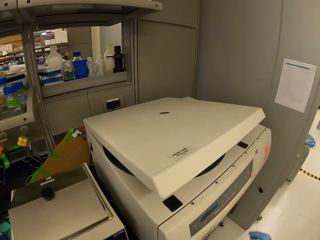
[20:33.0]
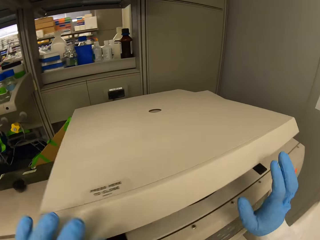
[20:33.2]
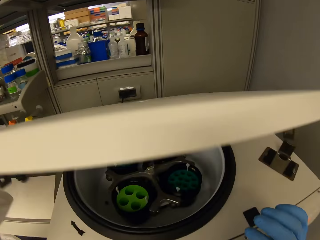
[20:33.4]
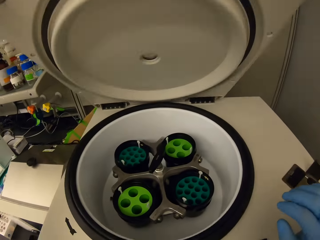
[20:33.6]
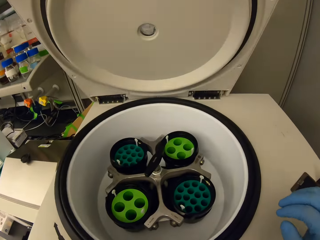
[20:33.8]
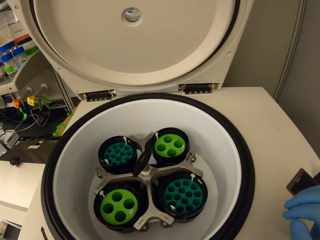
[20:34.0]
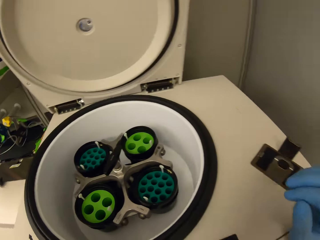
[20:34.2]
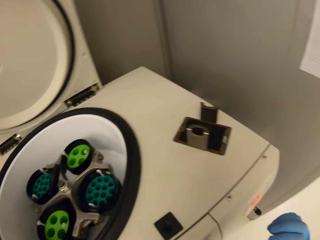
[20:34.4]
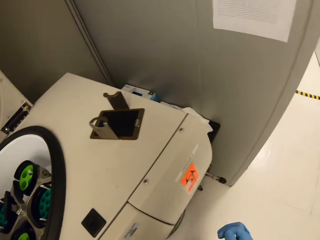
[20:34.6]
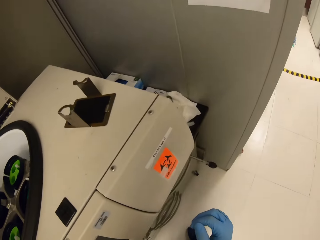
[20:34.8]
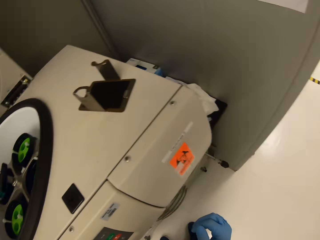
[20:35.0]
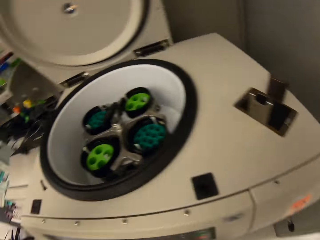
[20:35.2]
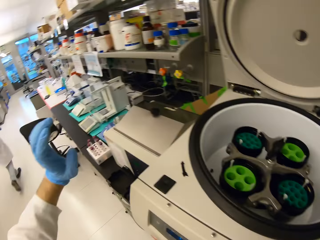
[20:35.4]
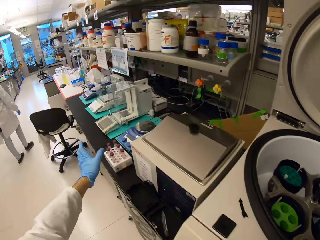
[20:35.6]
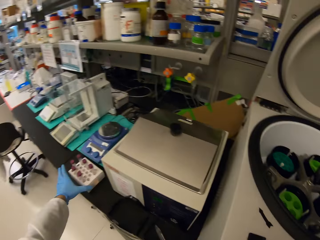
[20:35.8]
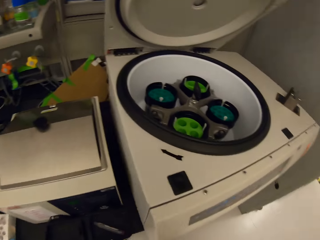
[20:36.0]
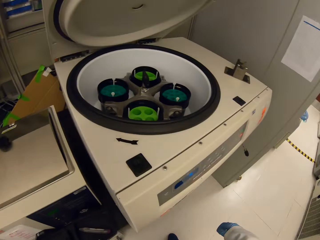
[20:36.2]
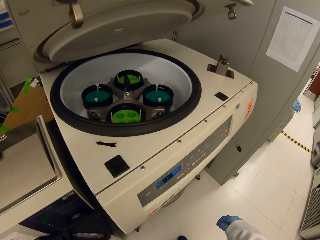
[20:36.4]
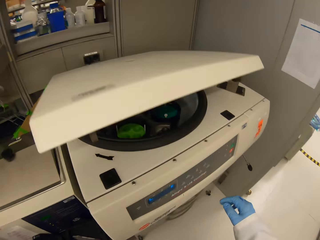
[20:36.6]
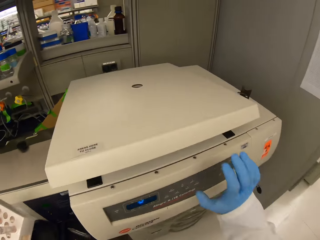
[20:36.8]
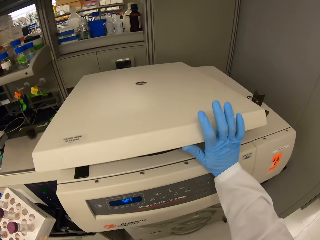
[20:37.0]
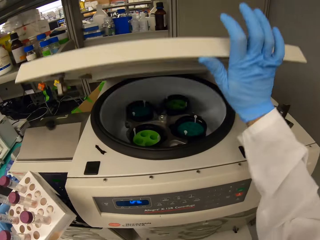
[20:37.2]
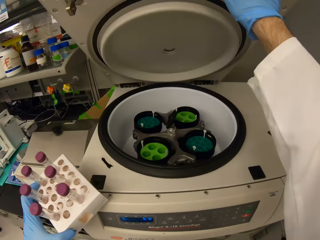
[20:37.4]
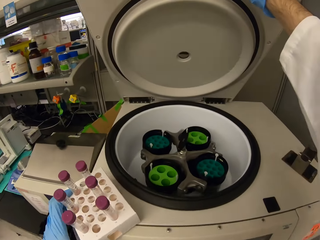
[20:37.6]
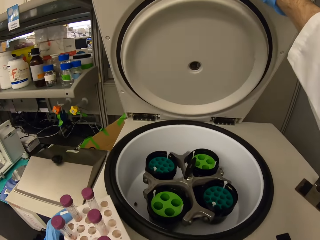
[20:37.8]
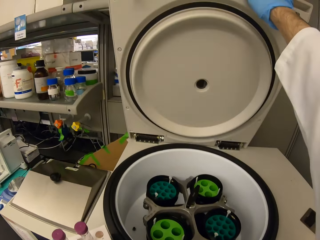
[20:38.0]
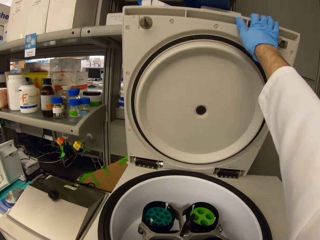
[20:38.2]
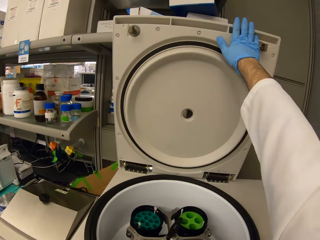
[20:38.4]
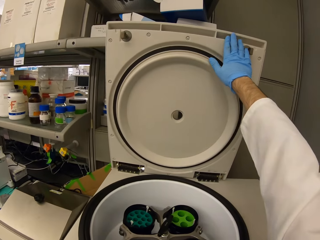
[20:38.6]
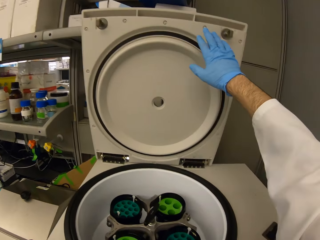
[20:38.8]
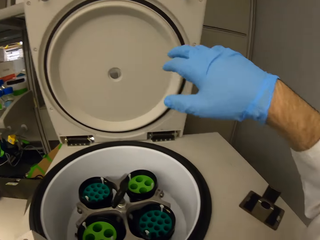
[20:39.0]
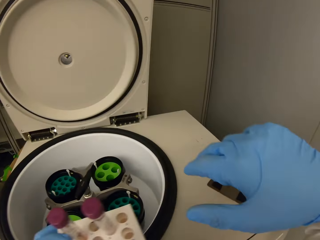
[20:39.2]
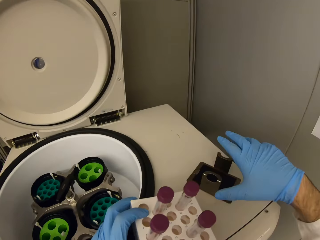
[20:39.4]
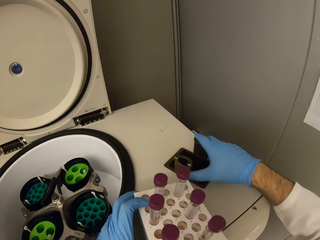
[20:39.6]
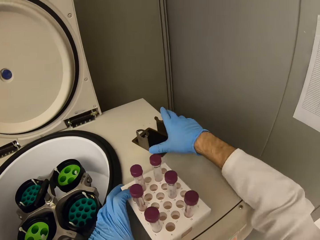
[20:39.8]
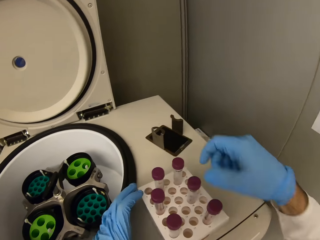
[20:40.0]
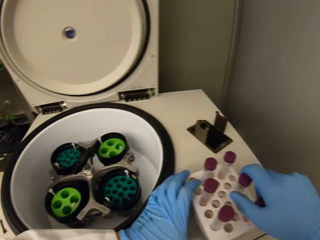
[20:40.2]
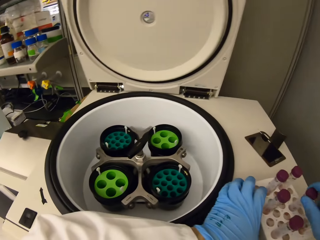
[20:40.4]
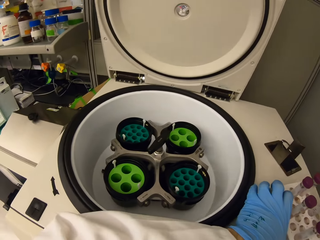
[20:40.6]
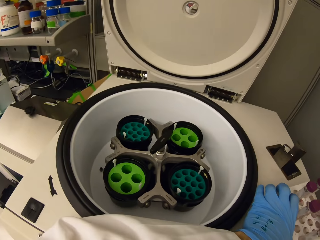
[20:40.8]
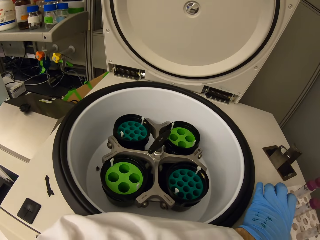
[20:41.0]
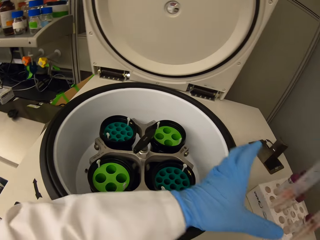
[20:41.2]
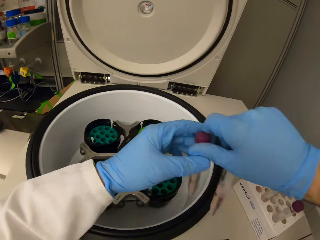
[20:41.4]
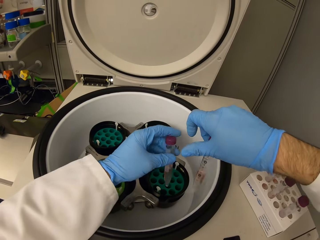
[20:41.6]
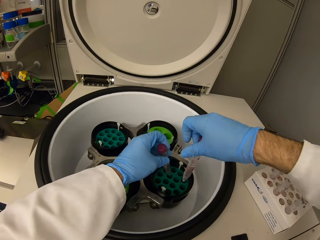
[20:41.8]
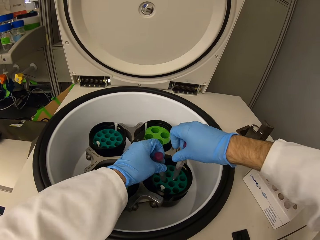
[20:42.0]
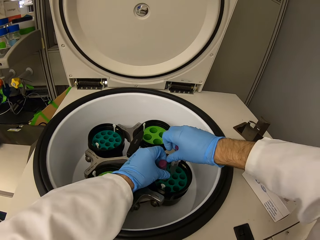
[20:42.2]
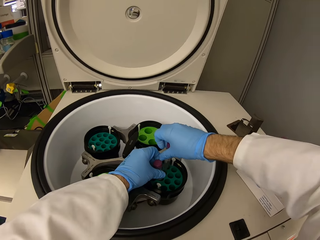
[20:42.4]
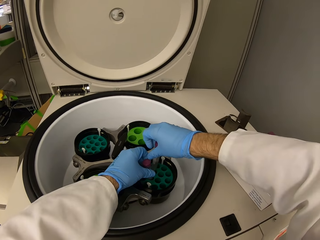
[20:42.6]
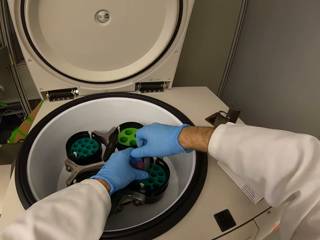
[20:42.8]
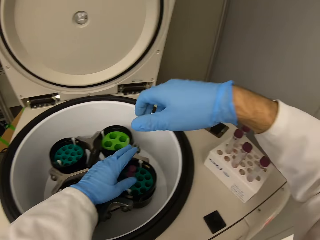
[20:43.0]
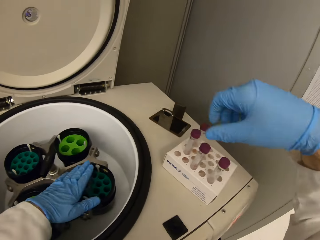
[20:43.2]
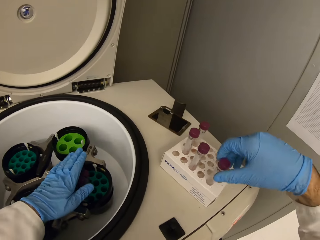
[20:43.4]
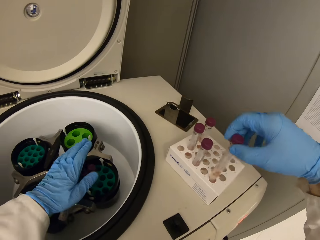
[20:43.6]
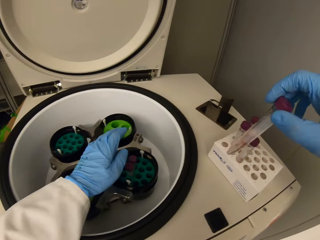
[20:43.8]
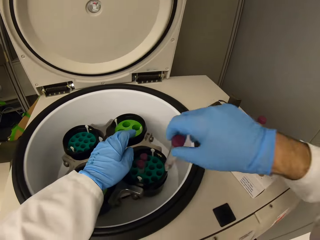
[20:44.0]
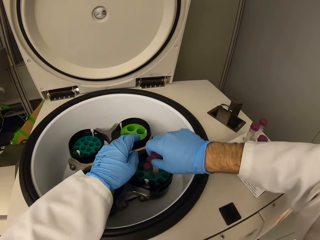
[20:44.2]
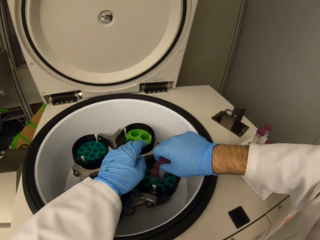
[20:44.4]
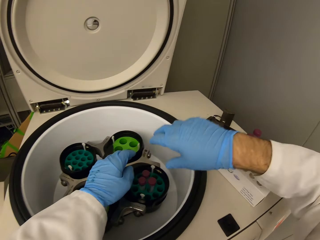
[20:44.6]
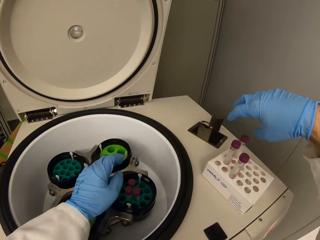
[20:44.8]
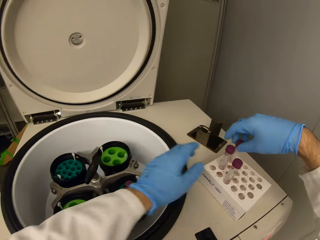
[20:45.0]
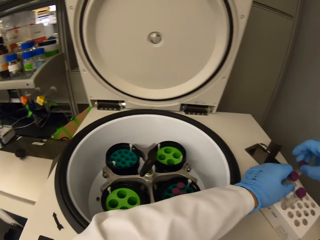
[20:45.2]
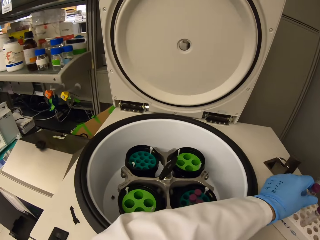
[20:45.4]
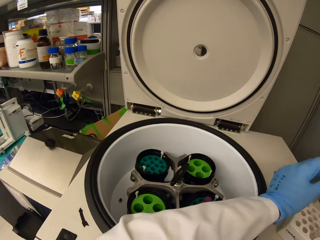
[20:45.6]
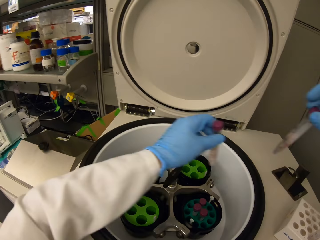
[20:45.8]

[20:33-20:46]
The camera wearer opens the centrifuge. They place the test tubes in the centrifuge.

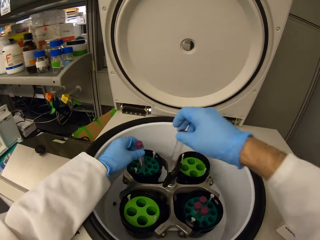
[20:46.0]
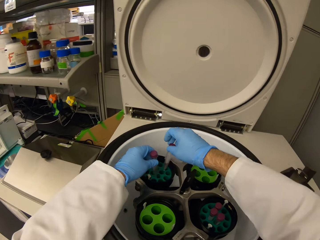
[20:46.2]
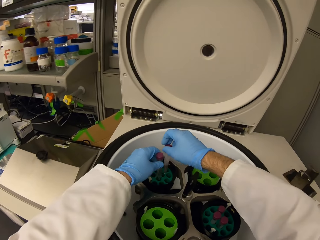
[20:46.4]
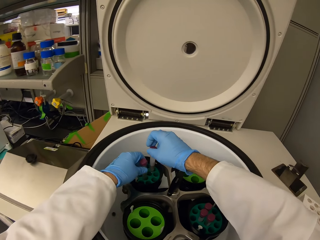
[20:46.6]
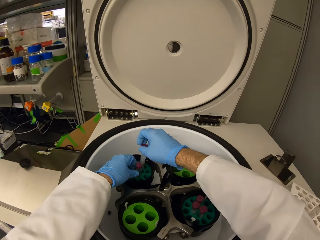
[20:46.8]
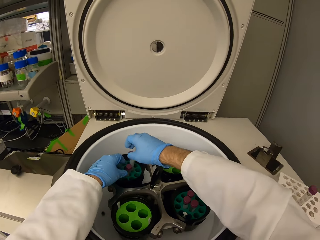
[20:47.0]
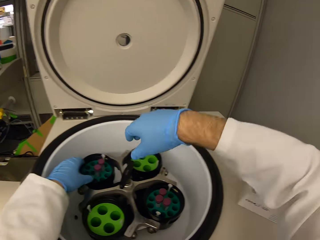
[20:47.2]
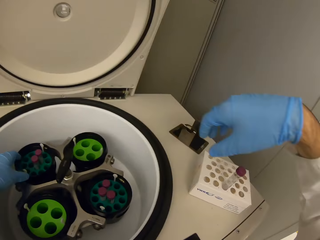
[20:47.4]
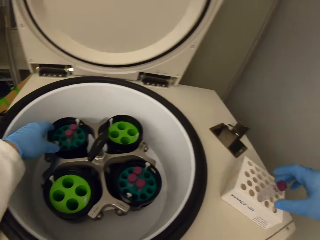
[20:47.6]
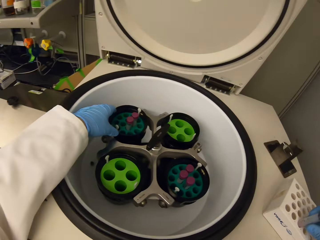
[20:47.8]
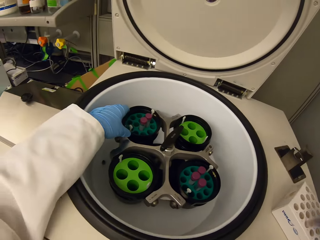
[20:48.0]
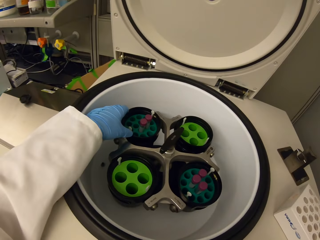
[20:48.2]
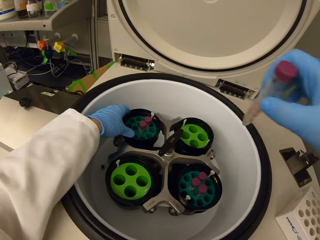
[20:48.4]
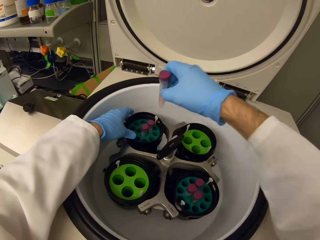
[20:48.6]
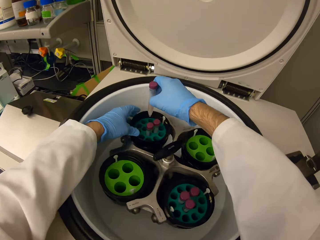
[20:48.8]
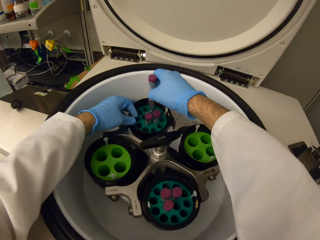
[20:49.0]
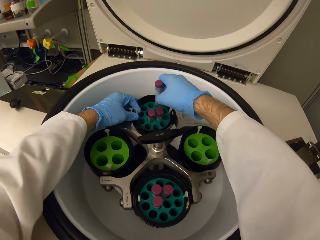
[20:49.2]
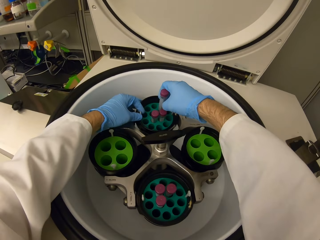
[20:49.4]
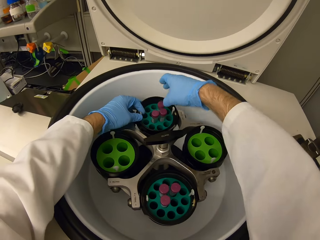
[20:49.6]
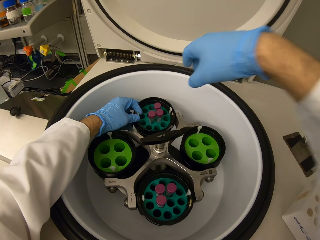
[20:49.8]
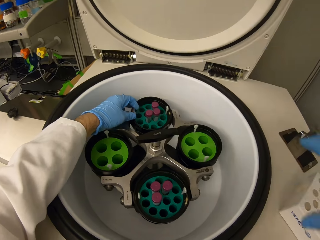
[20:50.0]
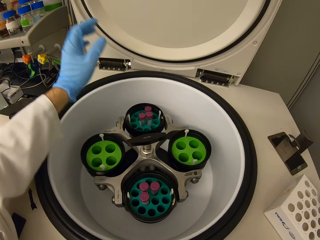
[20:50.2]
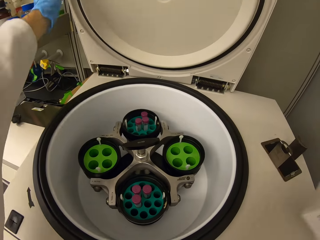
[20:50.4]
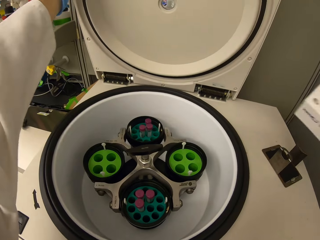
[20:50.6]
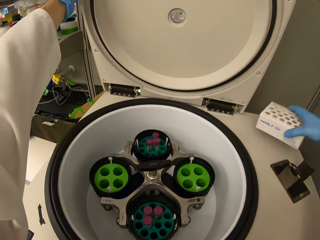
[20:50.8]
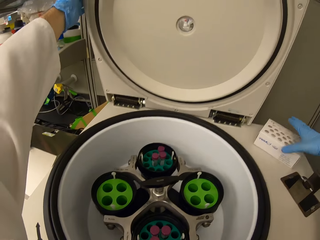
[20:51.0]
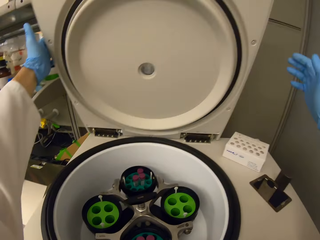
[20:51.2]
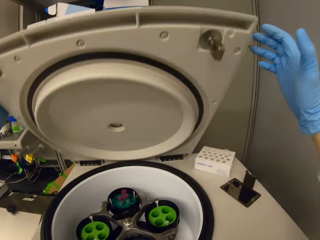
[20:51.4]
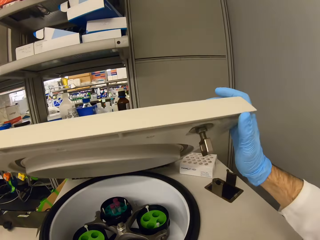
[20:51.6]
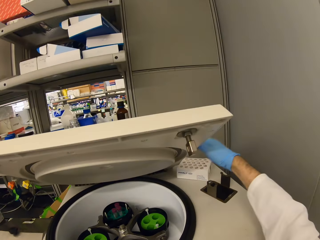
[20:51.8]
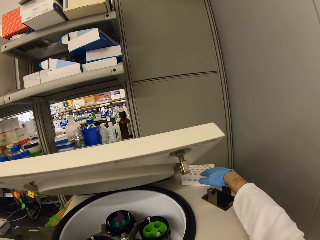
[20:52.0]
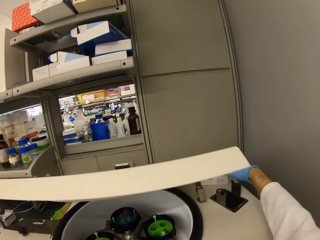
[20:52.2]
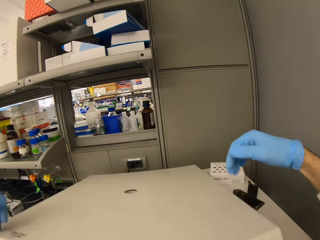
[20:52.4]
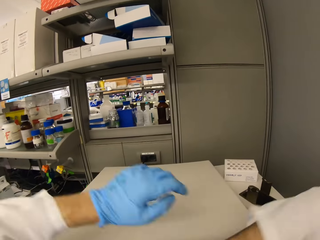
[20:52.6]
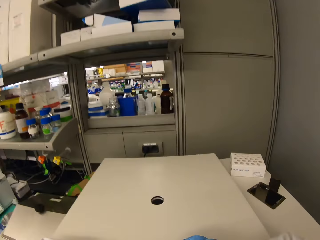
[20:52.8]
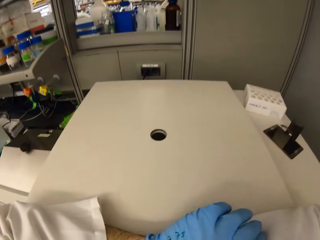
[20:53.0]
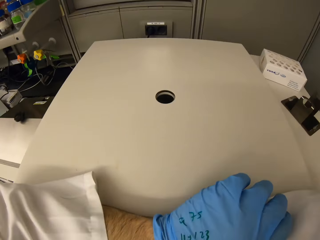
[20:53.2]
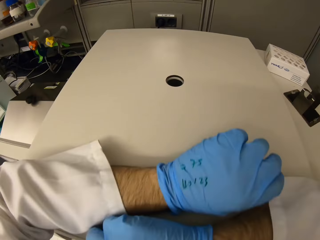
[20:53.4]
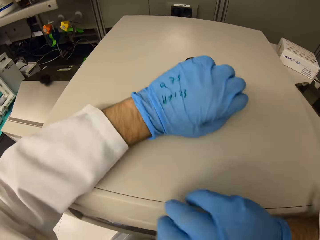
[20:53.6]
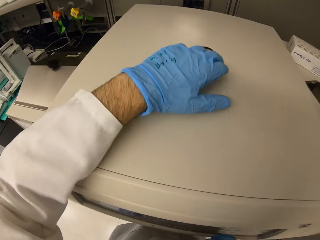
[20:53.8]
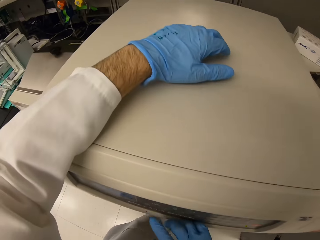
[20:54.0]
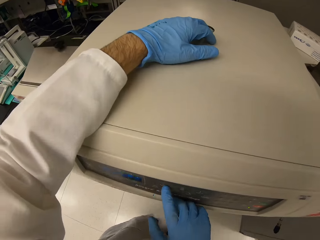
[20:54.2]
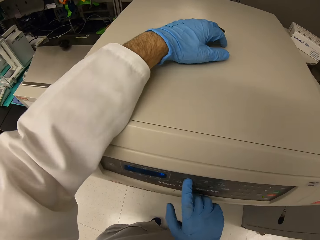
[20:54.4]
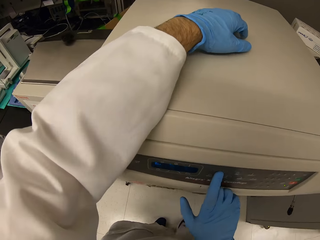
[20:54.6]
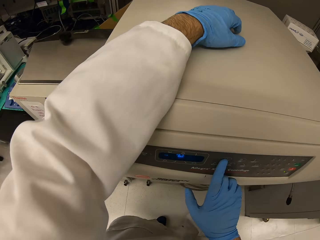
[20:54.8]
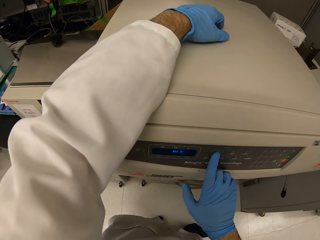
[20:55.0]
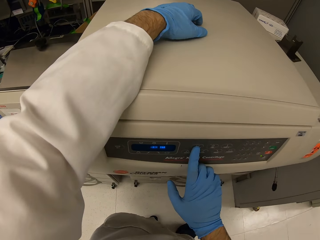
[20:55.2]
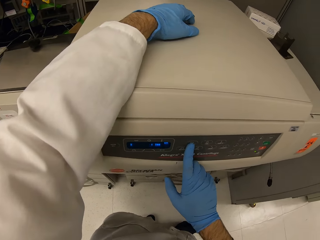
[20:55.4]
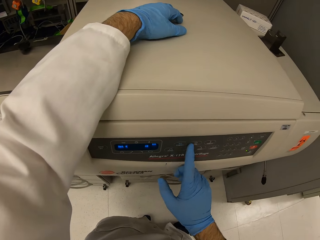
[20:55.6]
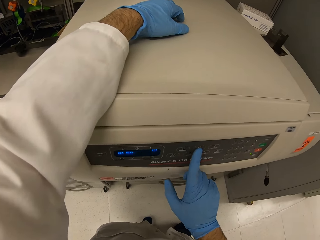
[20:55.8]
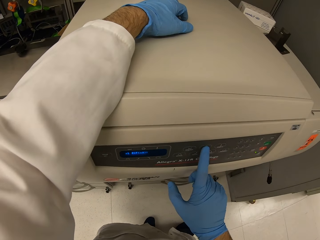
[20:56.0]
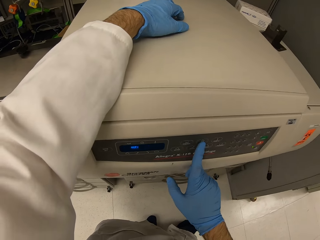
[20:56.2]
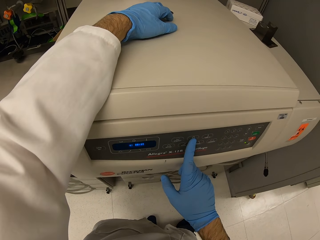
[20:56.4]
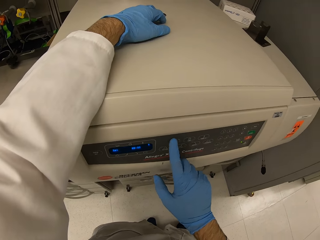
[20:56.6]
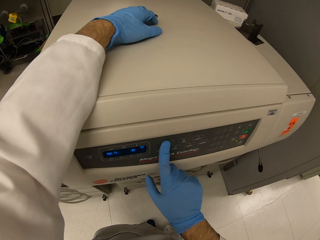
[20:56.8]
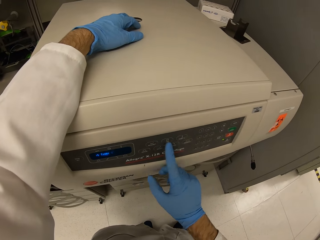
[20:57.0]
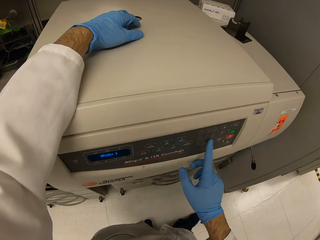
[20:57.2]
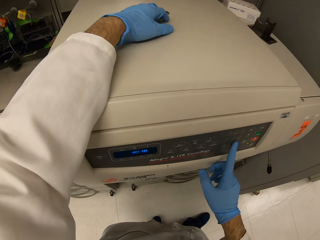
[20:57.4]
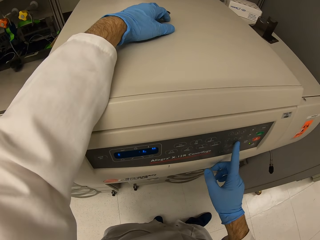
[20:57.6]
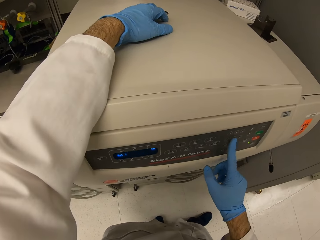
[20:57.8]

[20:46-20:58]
The camera wearer closes the centrifuge. They press the buttons on the centrifuge.
